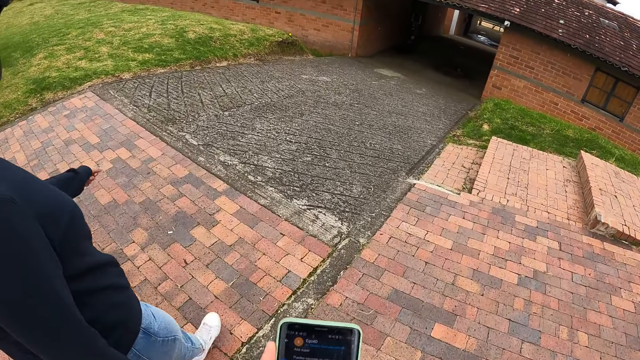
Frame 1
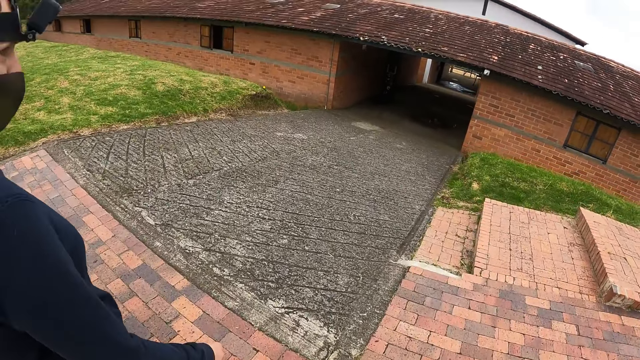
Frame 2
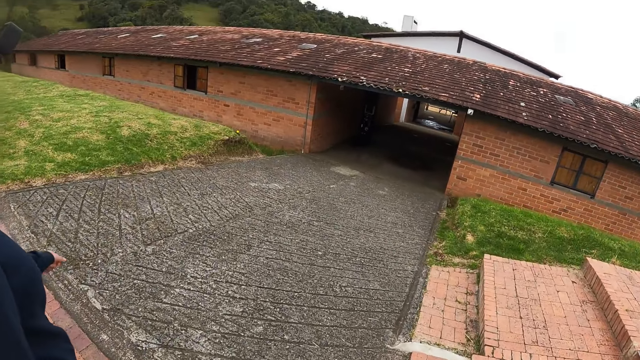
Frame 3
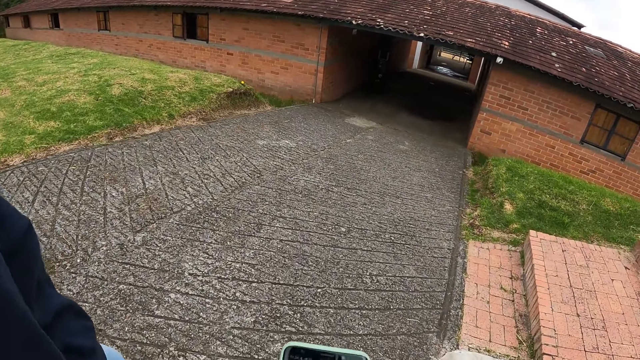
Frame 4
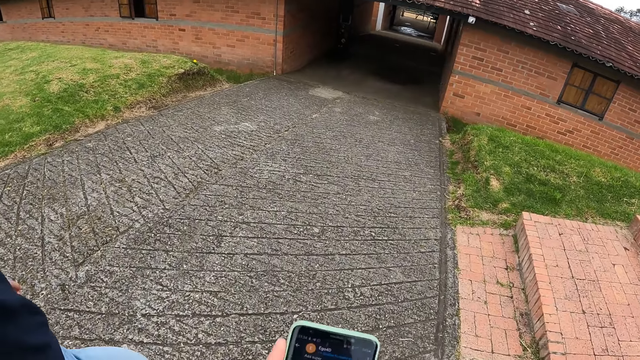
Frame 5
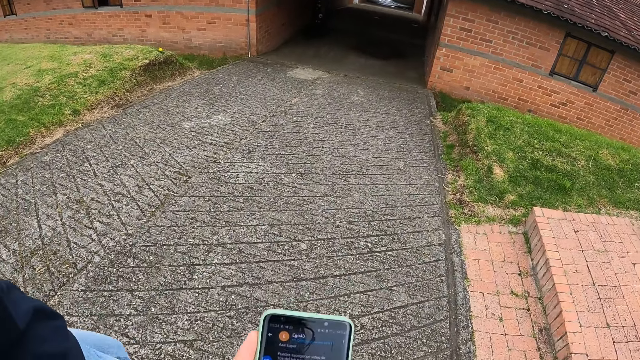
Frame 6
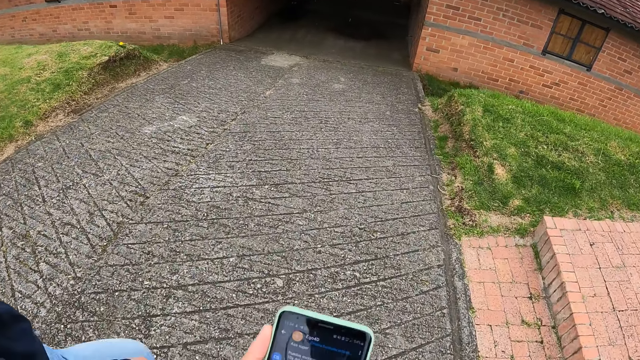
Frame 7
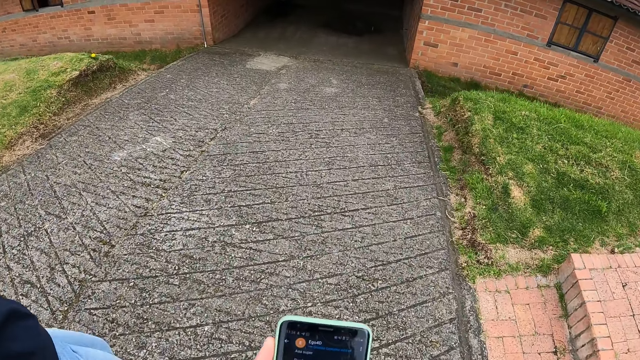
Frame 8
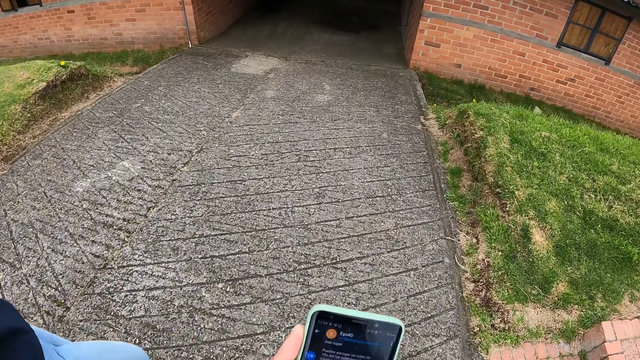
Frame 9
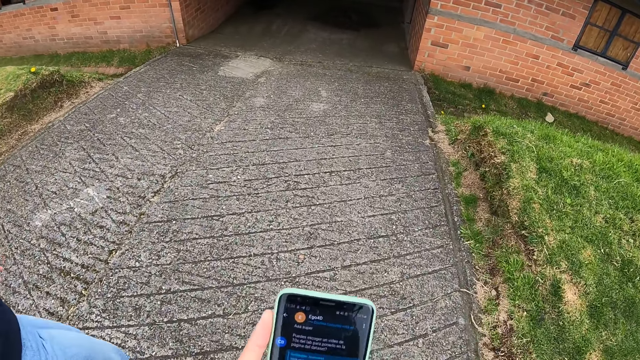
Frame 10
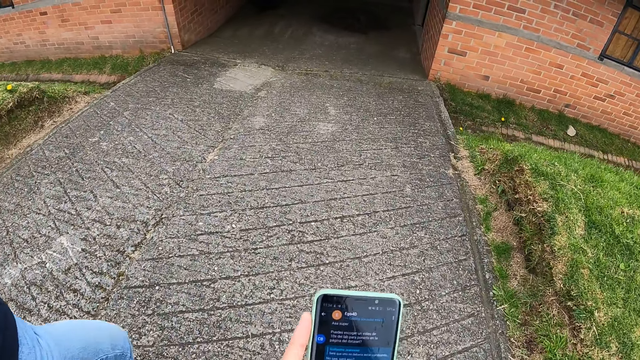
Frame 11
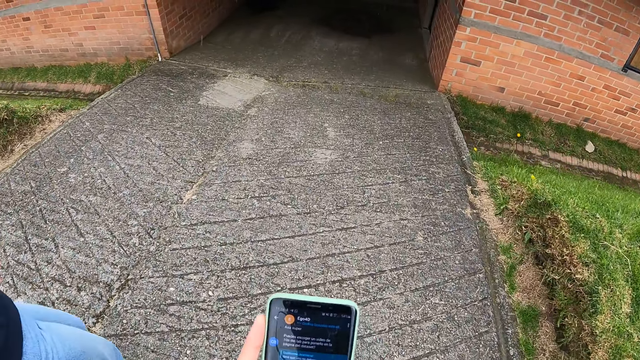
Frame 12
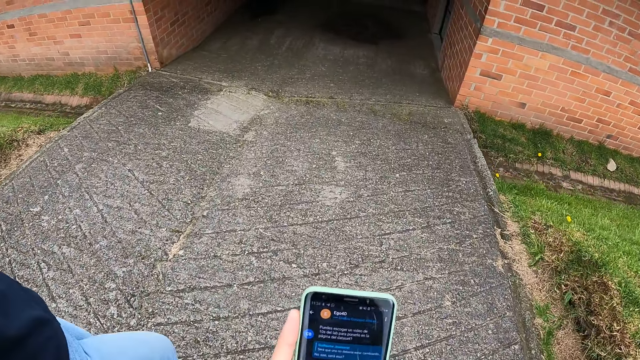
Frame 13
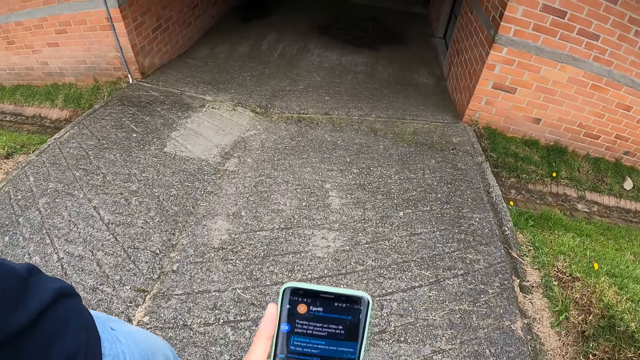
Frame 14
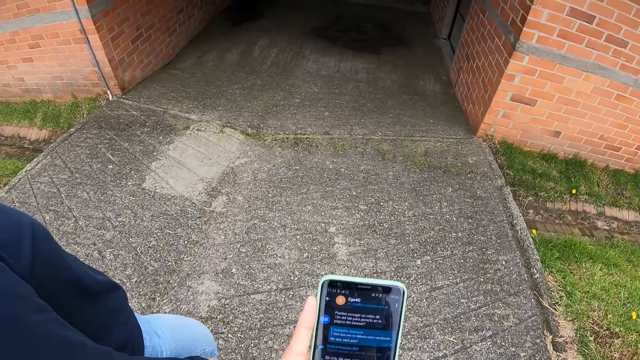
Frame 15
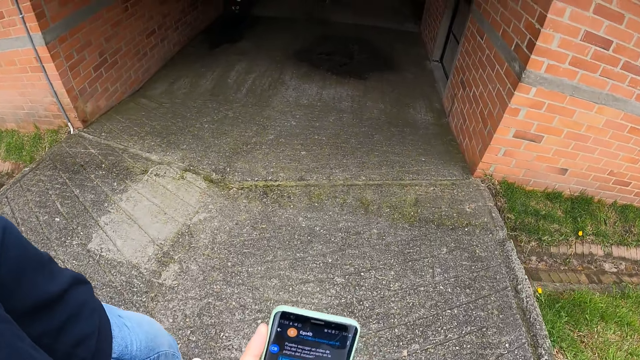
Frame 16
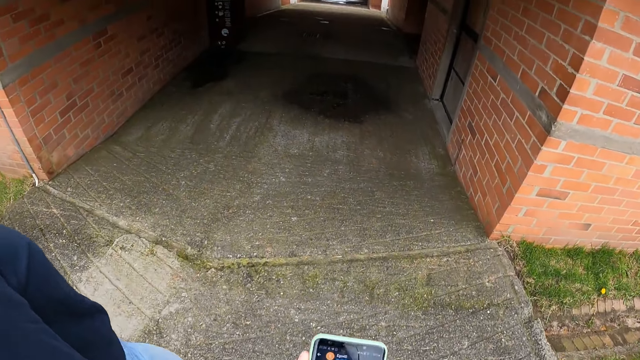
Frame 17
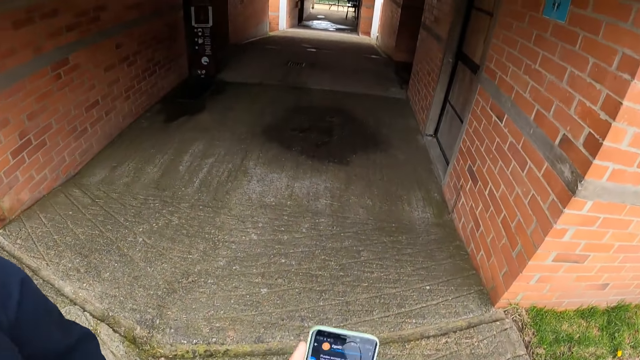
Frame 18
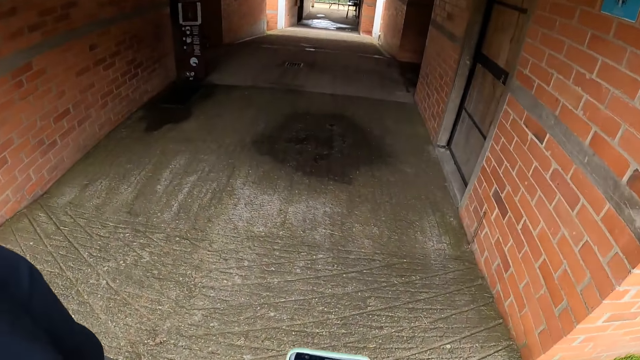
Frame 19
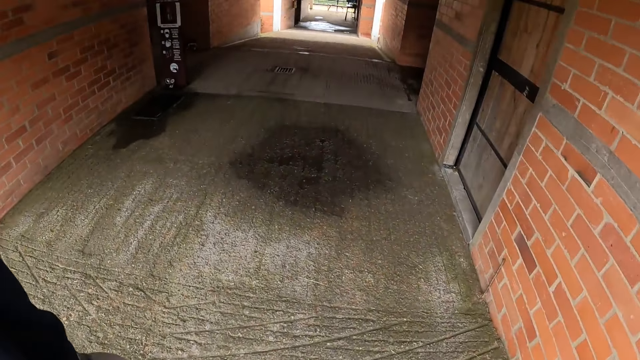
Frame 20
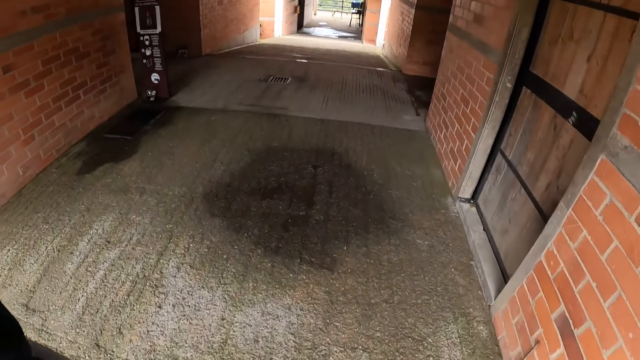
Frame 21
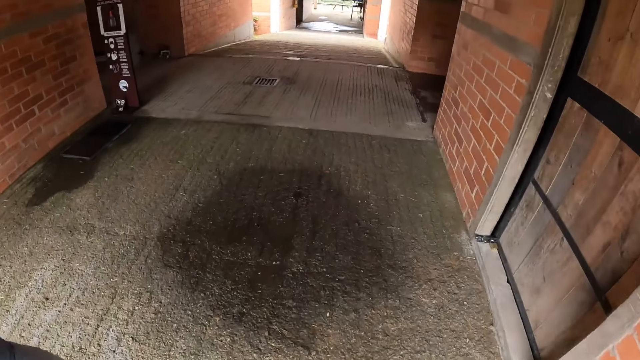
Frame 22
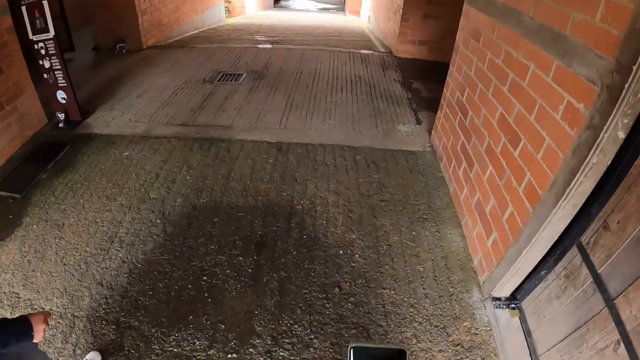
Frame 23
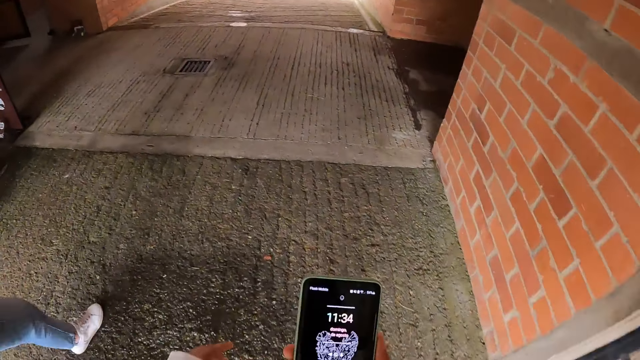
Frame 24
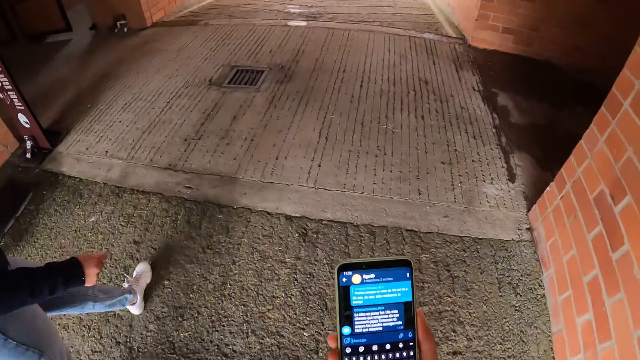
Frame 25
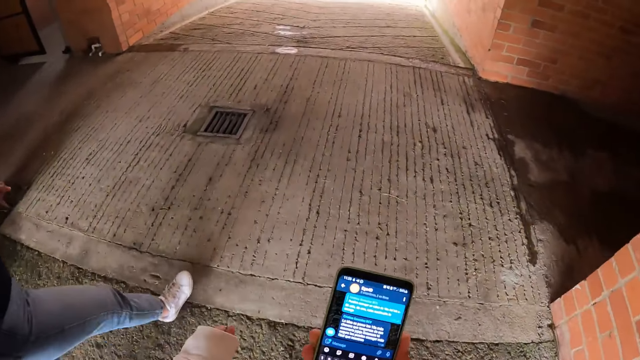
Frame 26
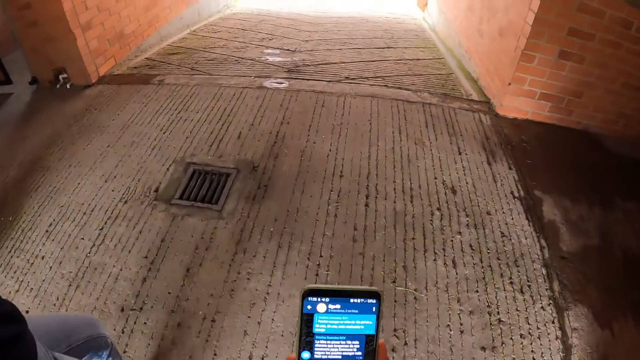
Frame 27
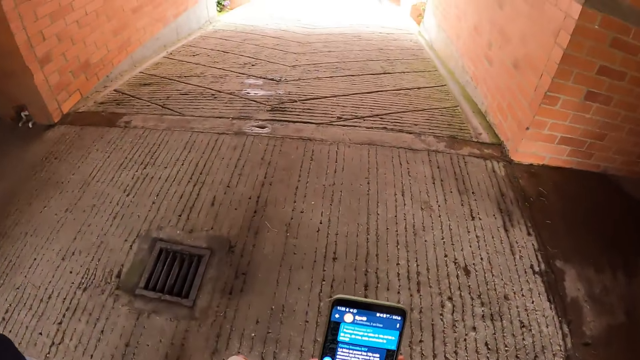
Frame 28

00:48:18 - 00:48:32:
The camera wearer and a woman walk into the stable. The woman walks through a corridor. The camera wearer walks through a corridor.

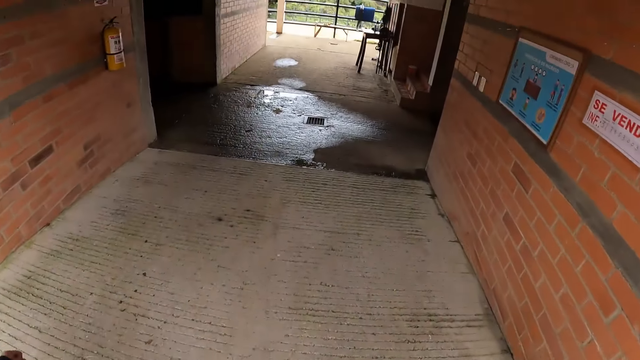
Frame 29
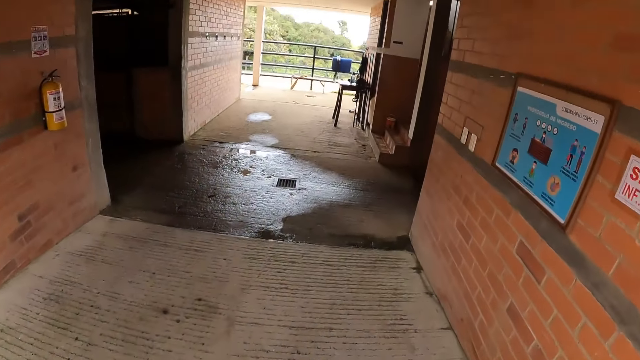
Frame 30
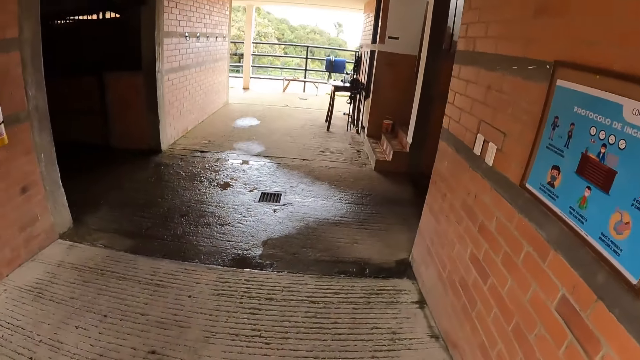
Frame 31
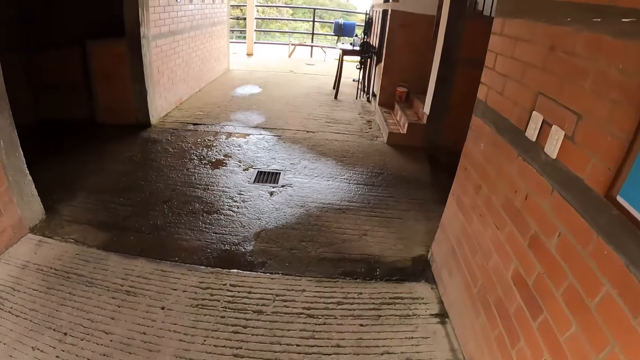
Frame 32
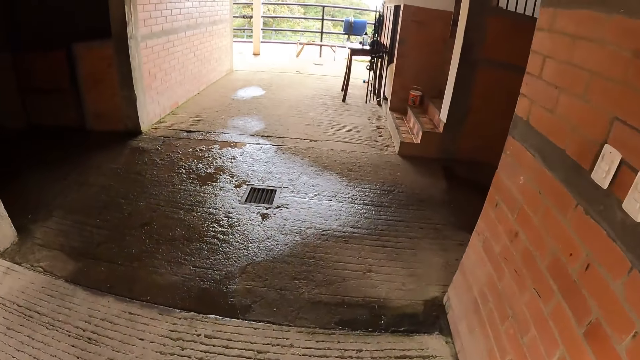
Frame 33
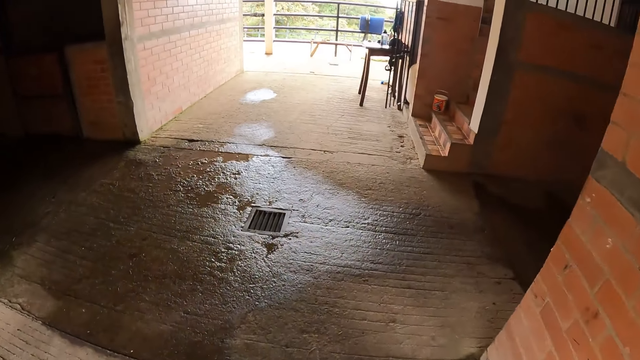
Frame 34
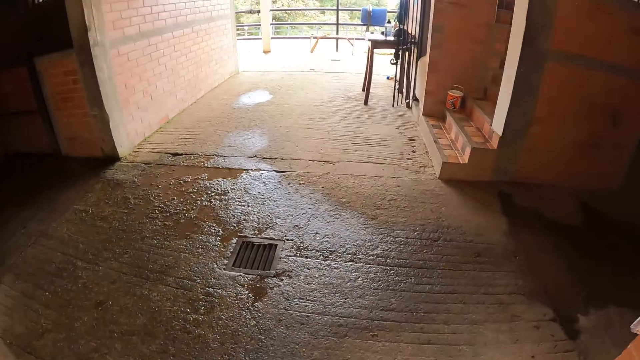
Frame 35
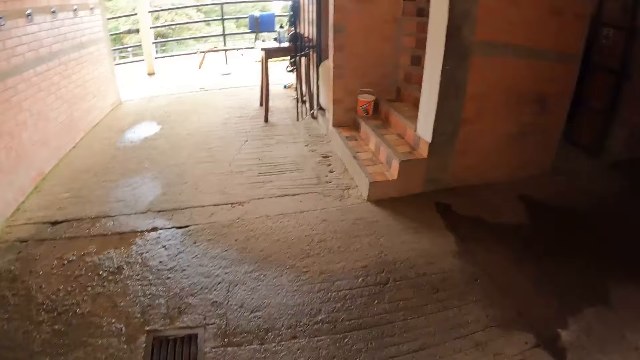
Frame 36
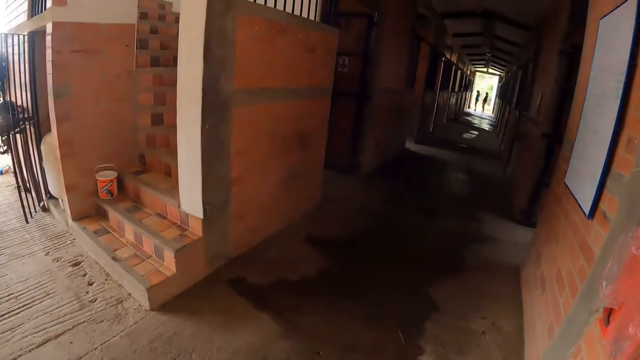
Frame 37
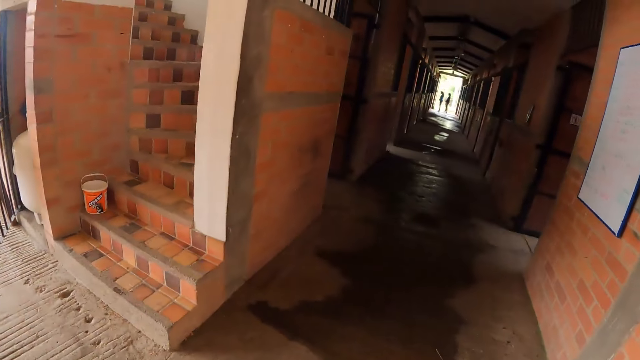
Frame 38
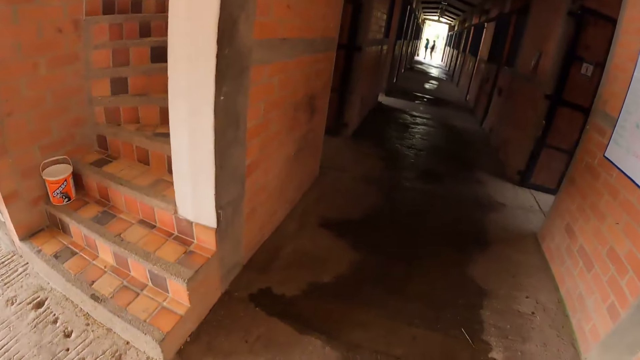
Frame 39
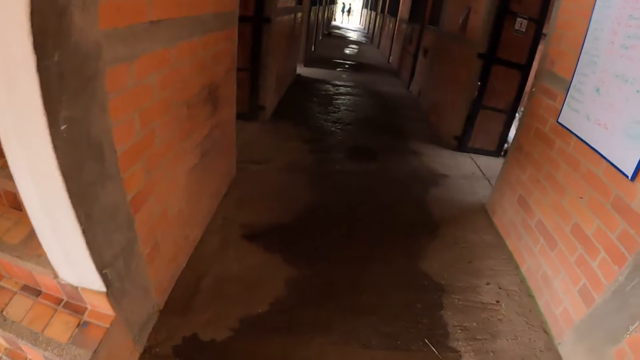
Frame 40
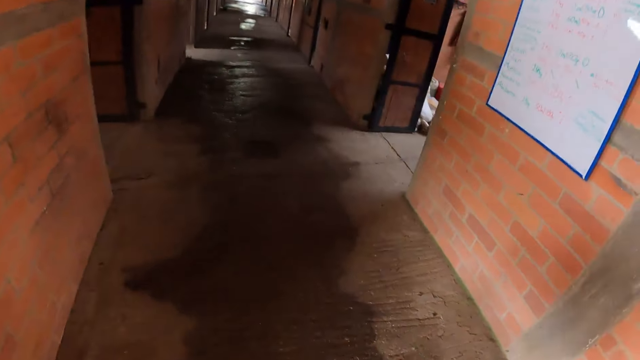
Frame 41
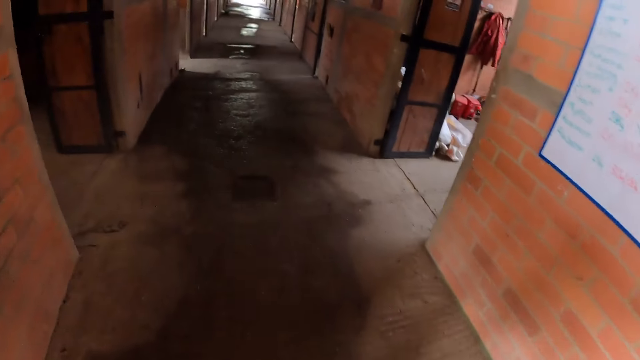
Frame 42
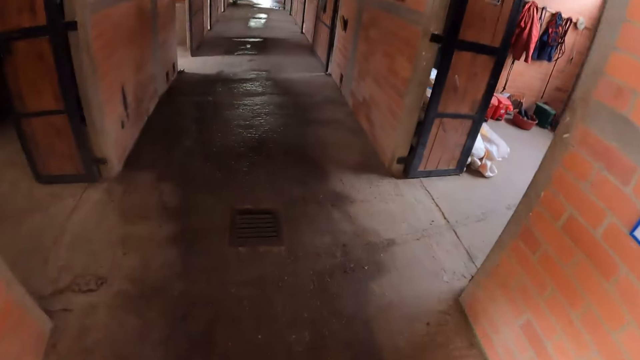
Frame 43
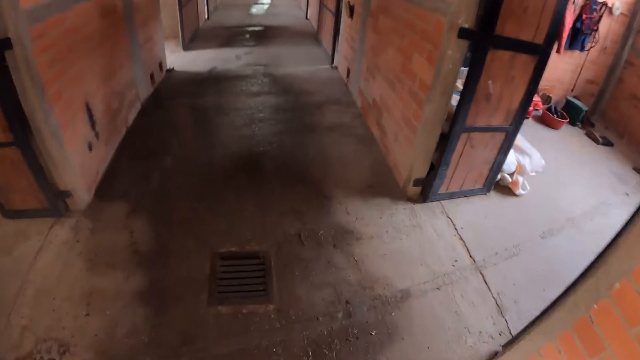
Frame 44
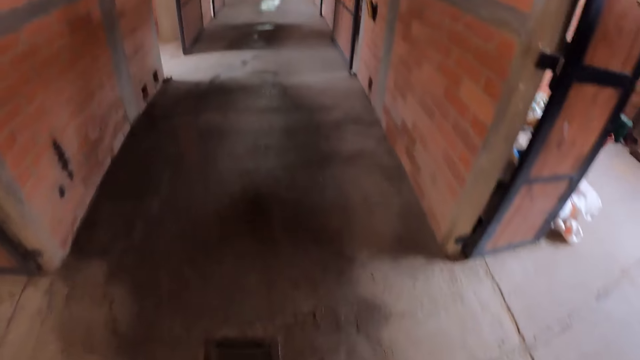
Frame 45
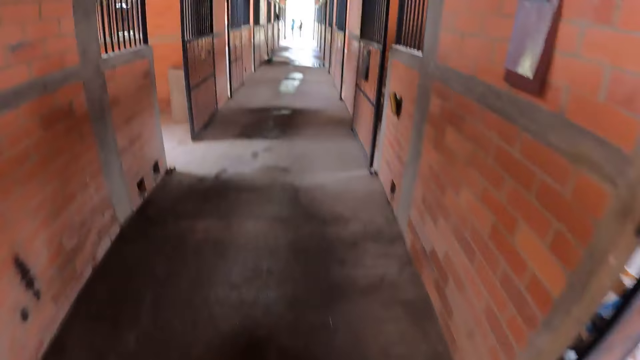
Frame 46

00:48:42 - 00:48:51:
The camera wearer enters a stable.
